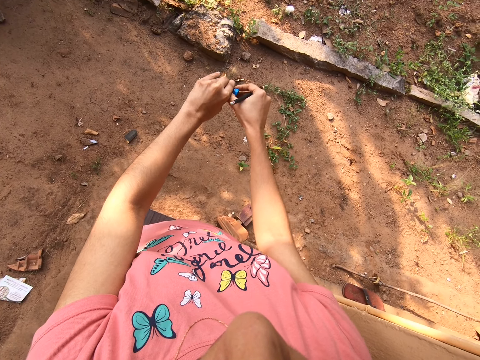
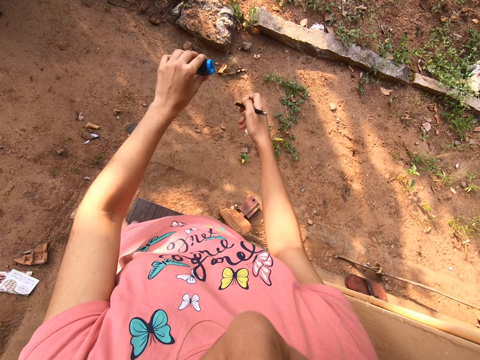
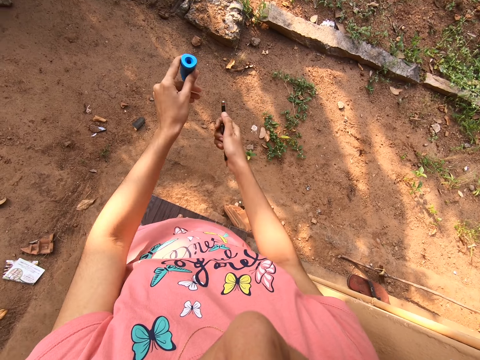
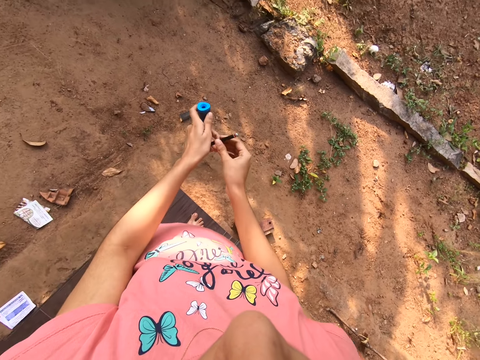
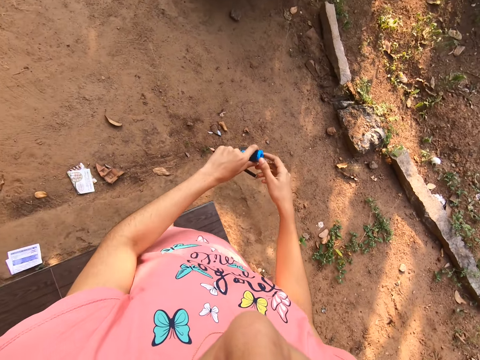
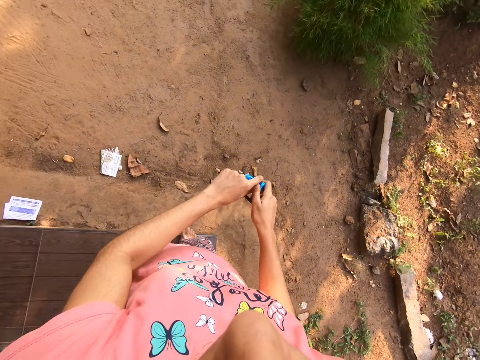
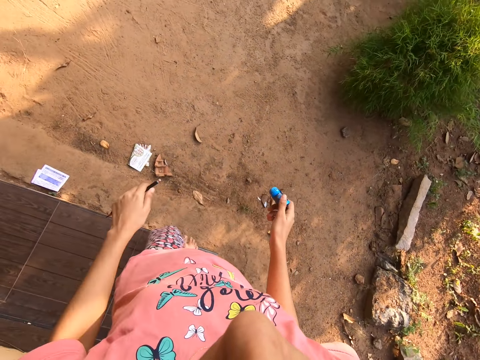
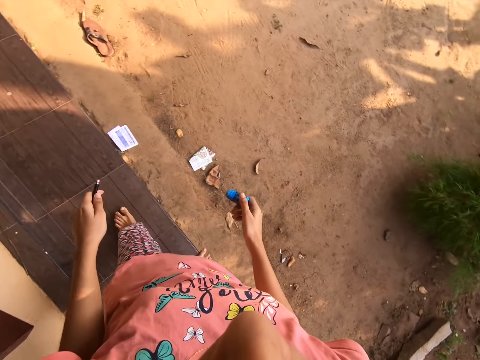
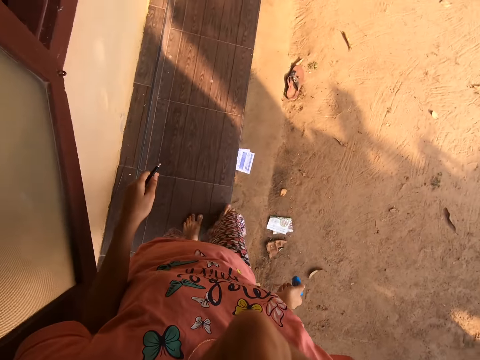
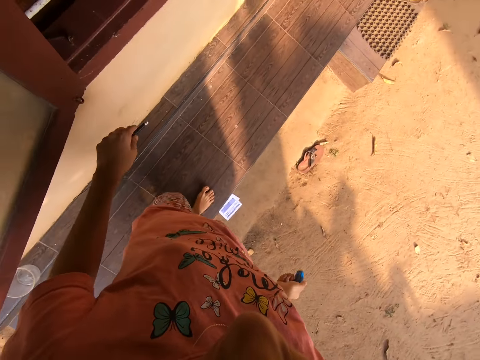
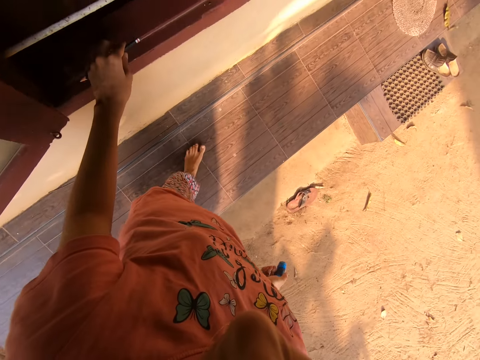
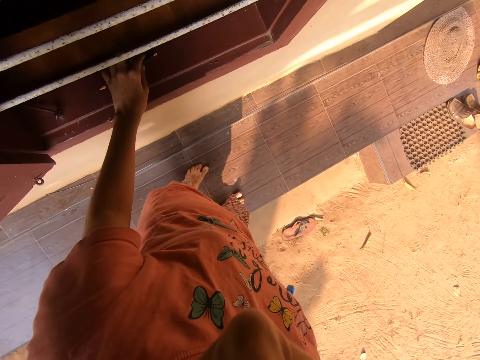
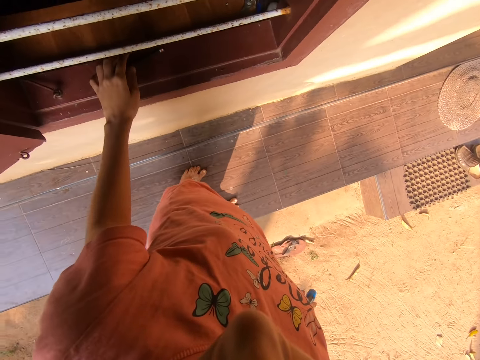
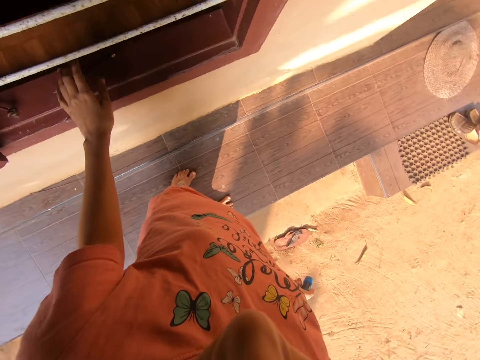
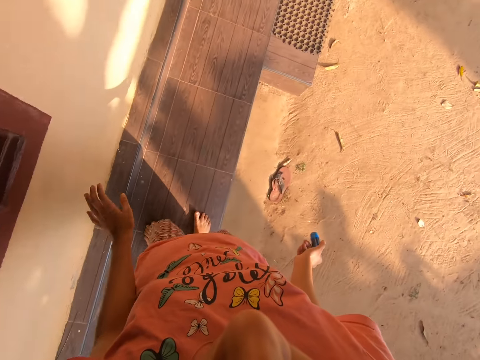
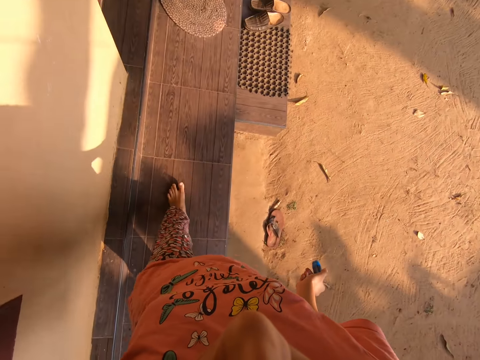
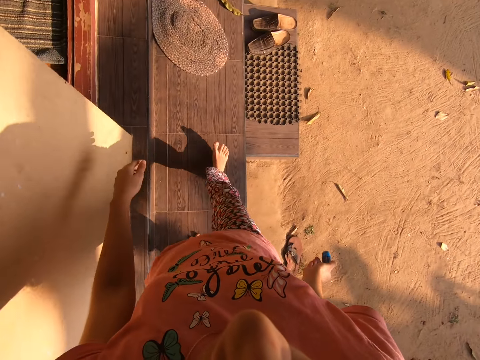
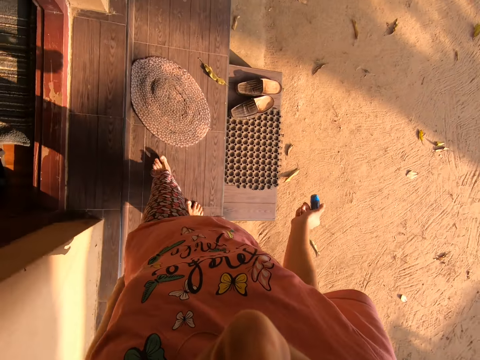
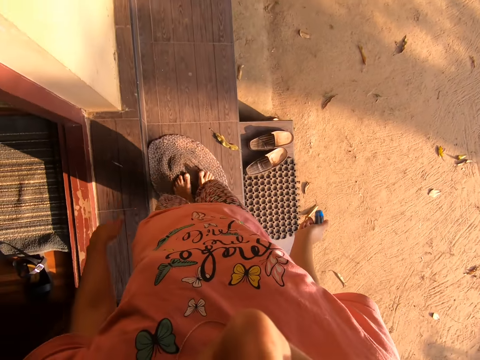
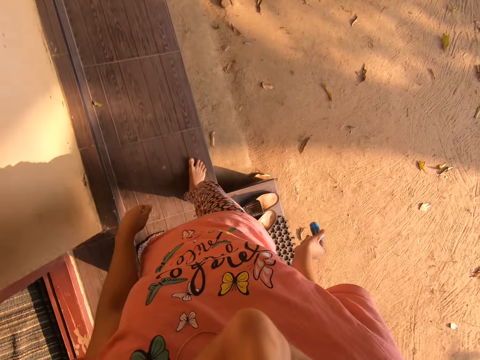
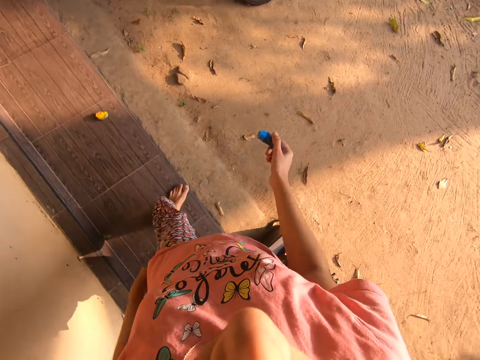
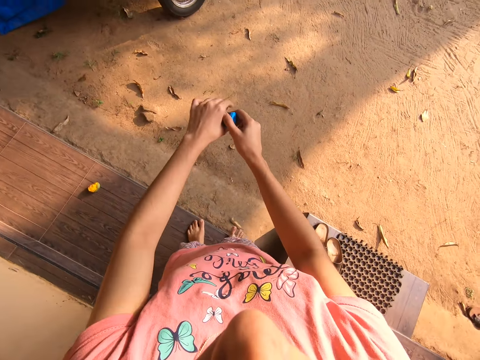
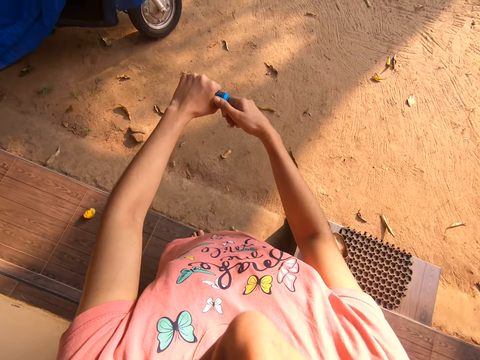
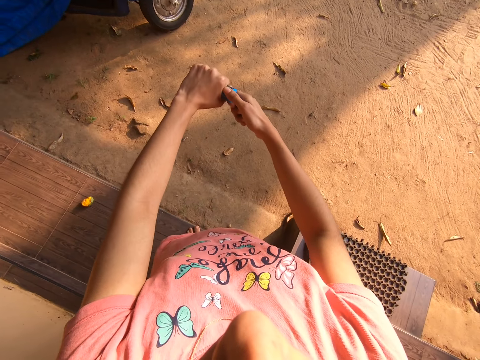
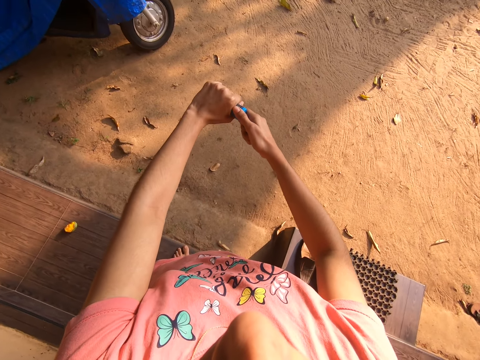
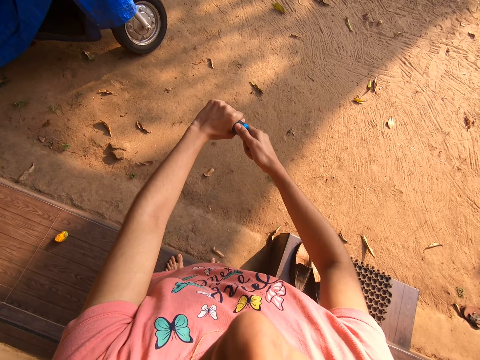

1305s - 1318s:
The camera wearer passes the pencil from her right hand to her left hand. She takes the pencil sharpener from her left hand with her right hand. She walks on the corridor. She puts the pencil on a window pane with her left hand. She walks away from the window. She walks on the corridor. She holds the pencil sharpener in her right hand with her left hand. She removes the lid of the pencil sharpener in her left hand with her right hand.

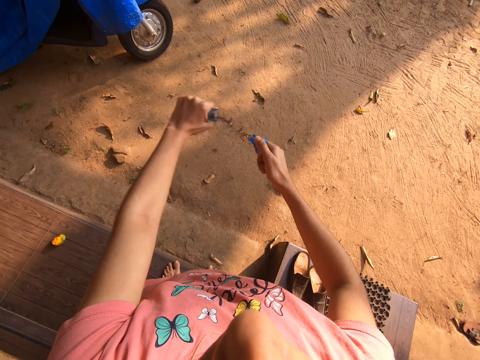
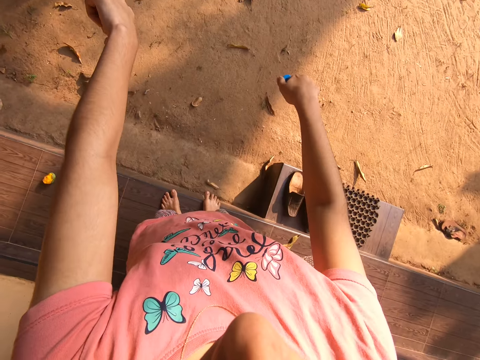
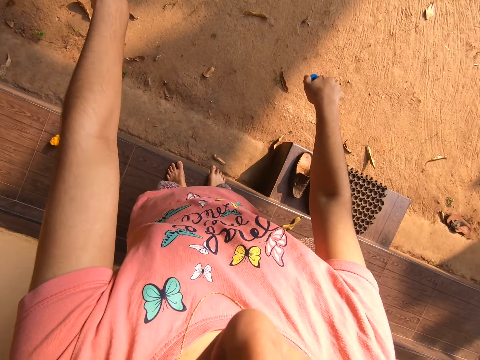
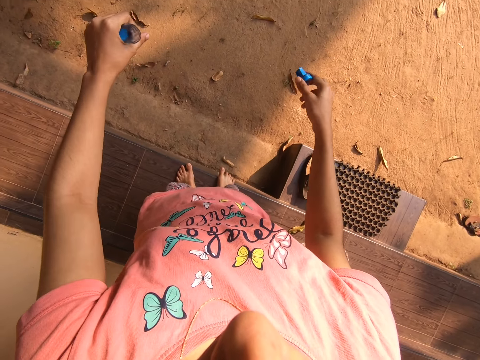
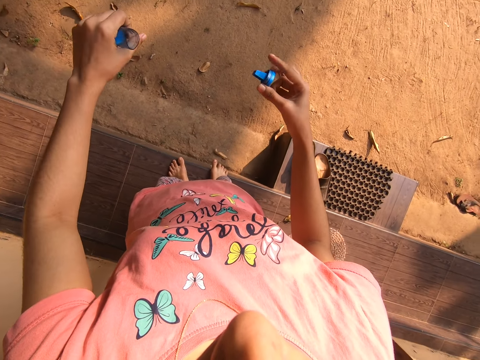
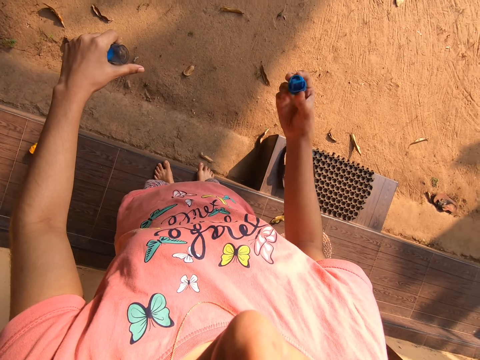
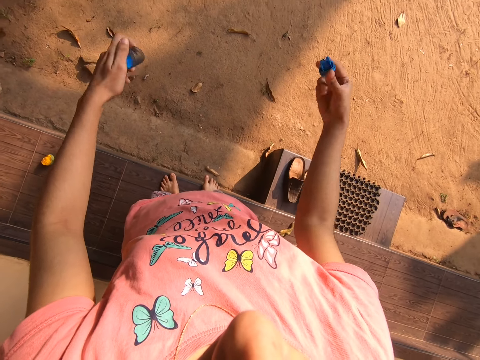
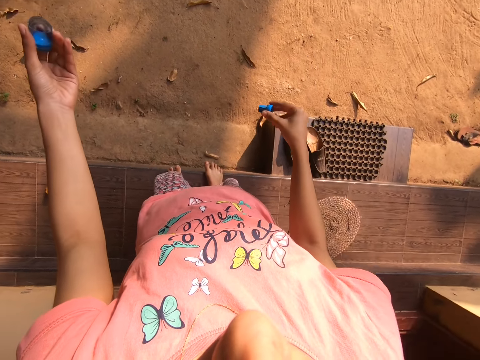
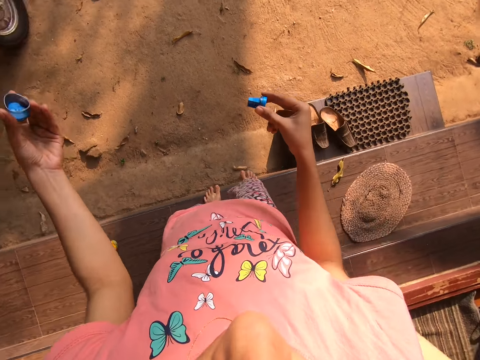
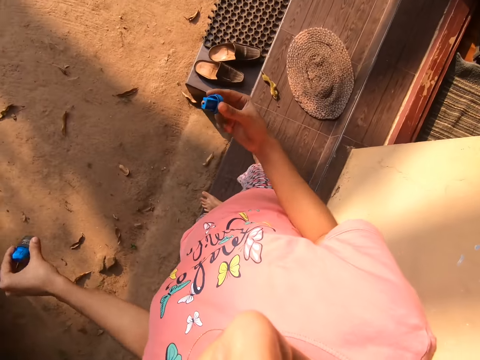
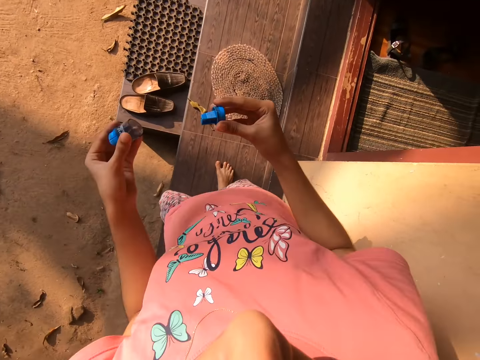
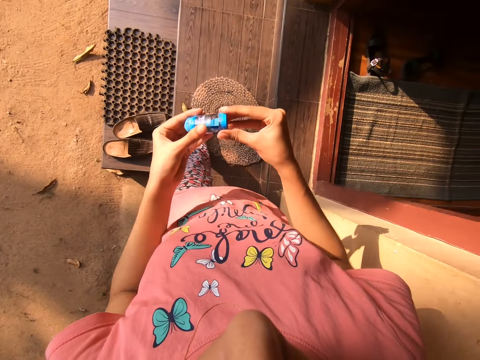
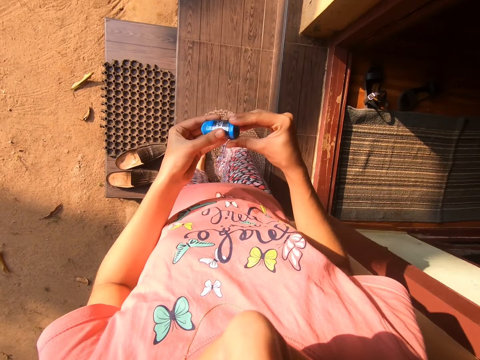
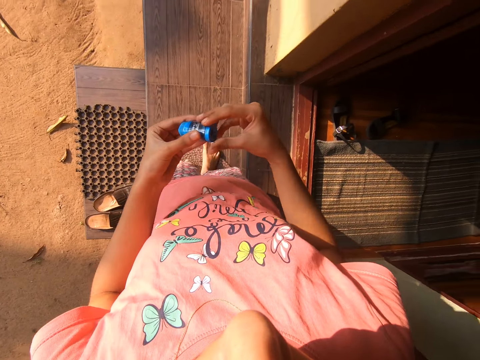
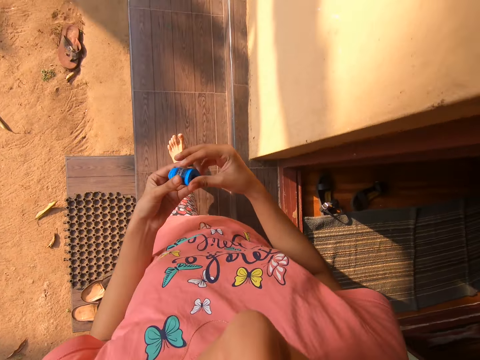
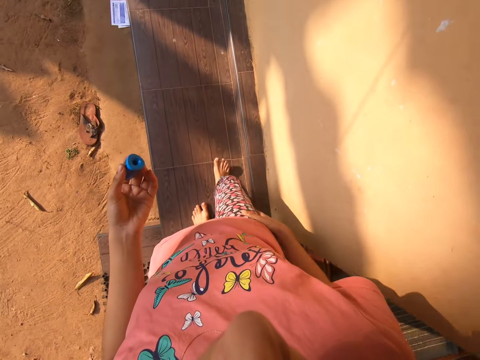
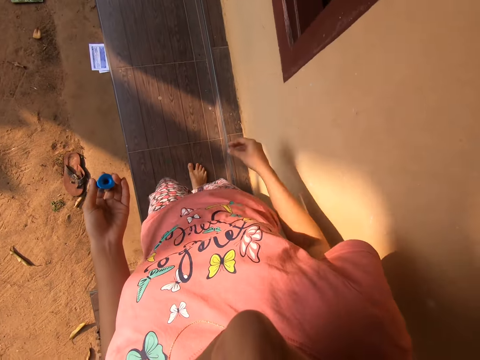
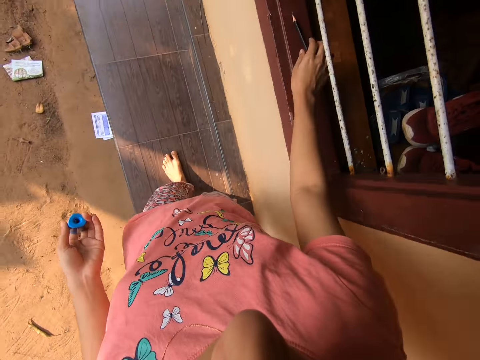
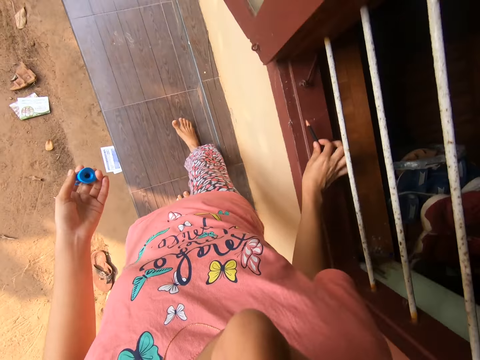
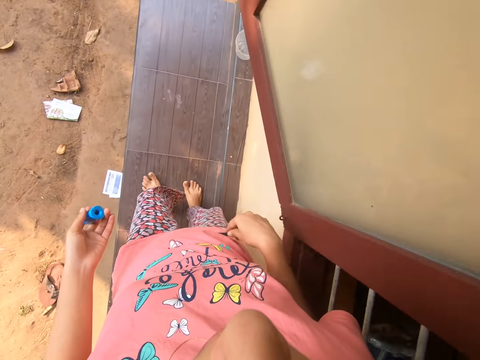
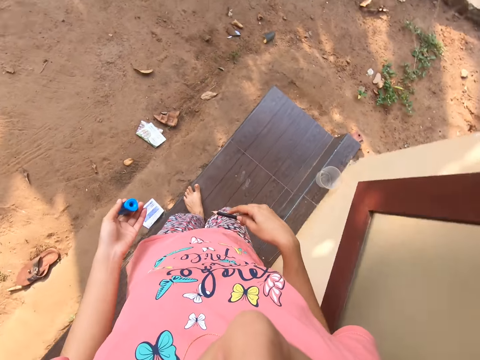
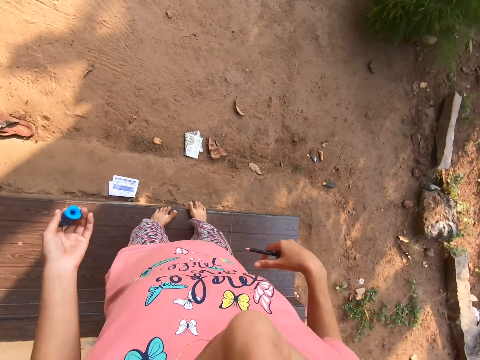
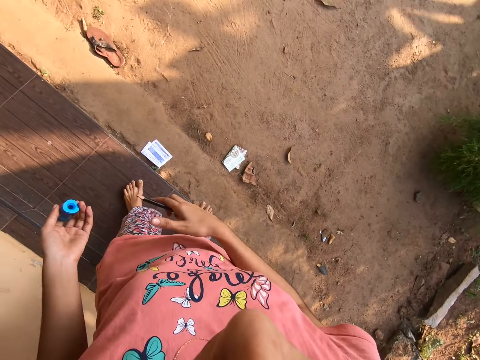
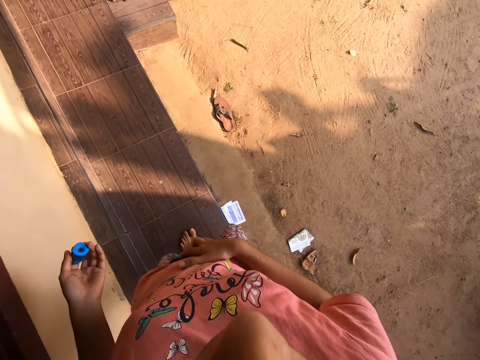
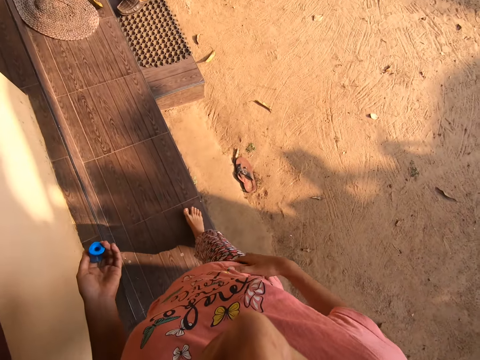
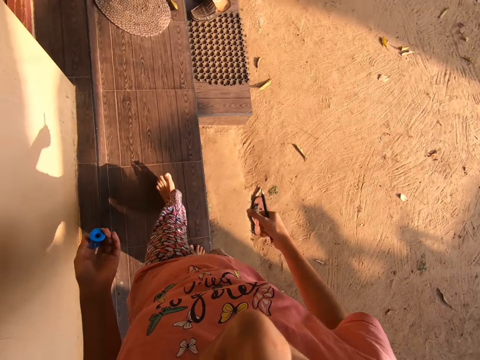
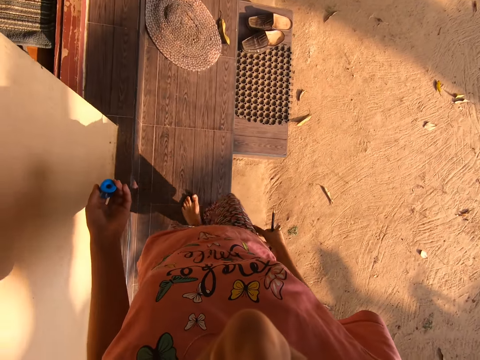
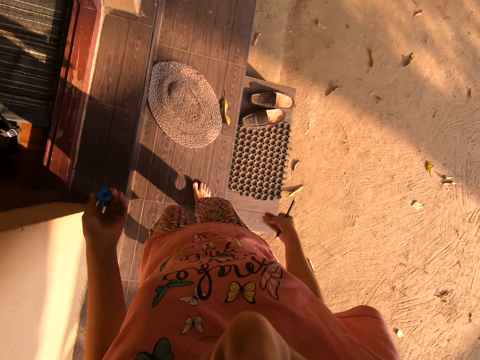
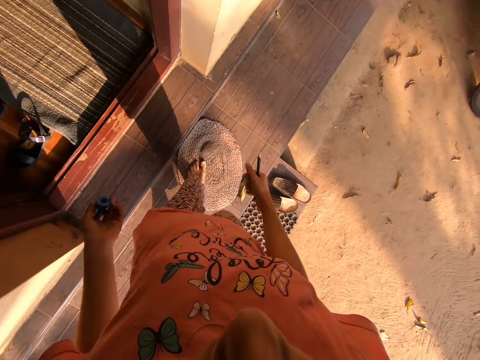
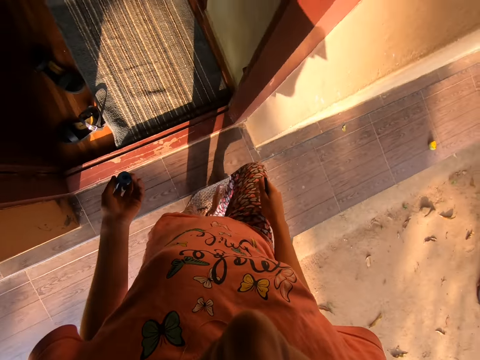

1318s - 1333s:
The camera wearer pours out pencil chips from the bin of the pencil sharpener in her left hand. She shakes the lid of the pencil sharpener with her right hand. She shakes the bin of the pencil sharpener with her left hand. She puts the lid over the bin of the pencil sharpener in her left hand with her right hand. She walks towards the window on the corridor. She takes the pencil from the window pane with her right hand. She rubs the pencil on her shirt with her right hand. She turns around. She rubs her right hand on her shirt. She walks on the corridor.
